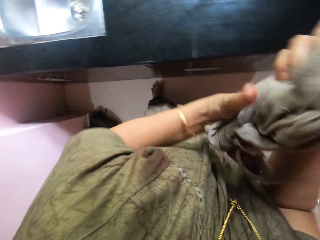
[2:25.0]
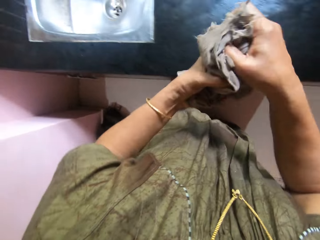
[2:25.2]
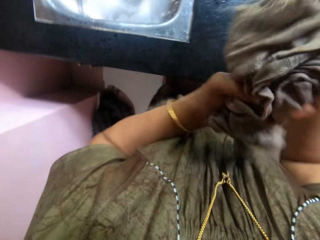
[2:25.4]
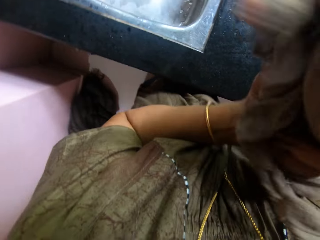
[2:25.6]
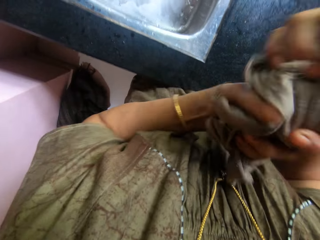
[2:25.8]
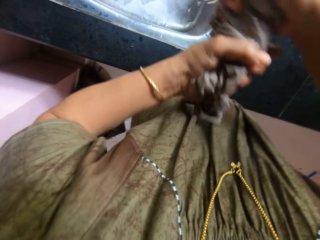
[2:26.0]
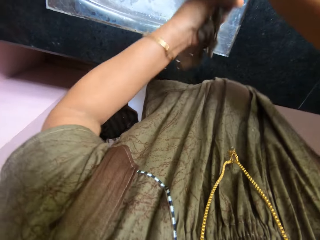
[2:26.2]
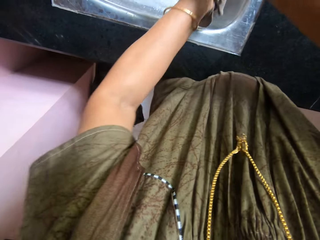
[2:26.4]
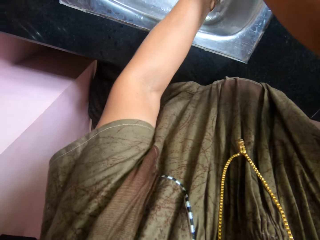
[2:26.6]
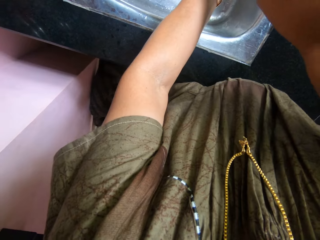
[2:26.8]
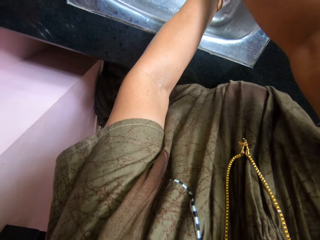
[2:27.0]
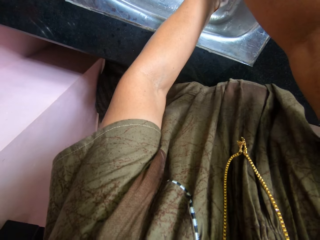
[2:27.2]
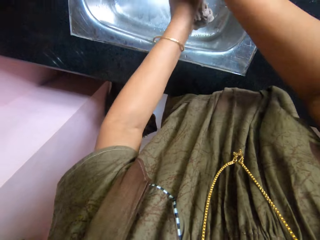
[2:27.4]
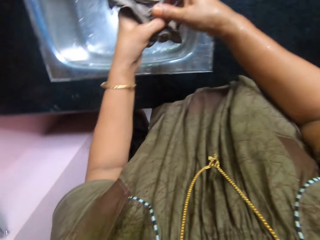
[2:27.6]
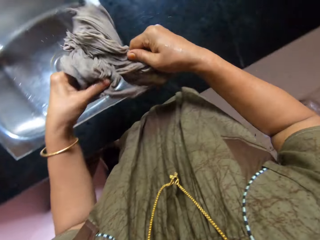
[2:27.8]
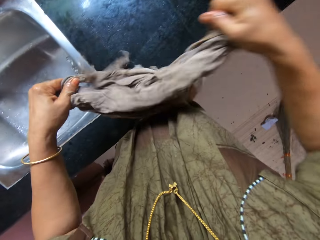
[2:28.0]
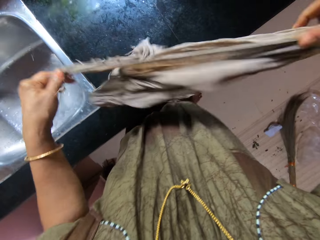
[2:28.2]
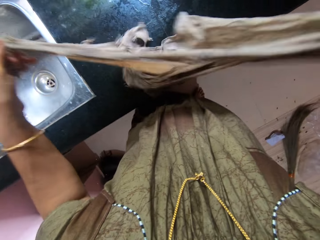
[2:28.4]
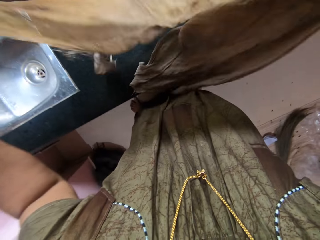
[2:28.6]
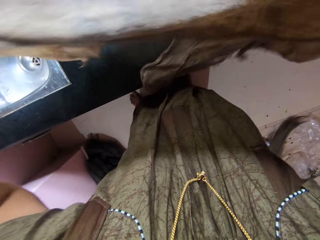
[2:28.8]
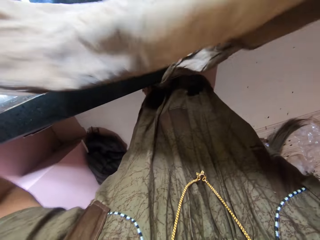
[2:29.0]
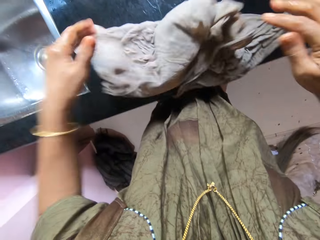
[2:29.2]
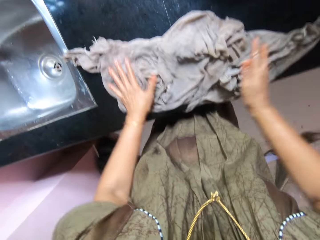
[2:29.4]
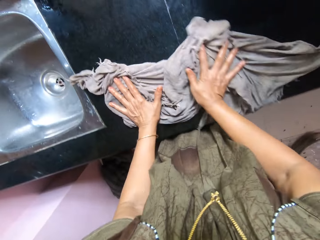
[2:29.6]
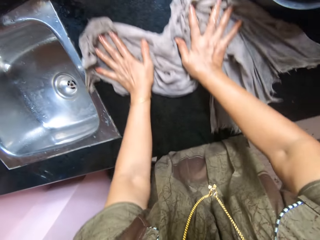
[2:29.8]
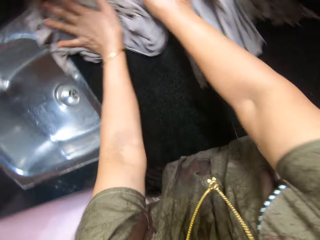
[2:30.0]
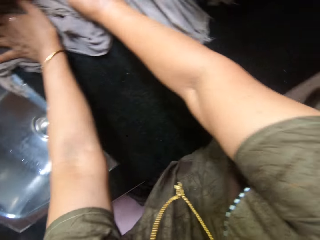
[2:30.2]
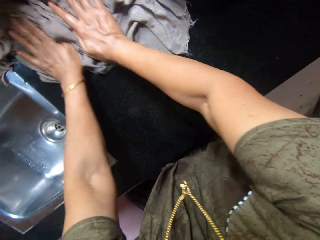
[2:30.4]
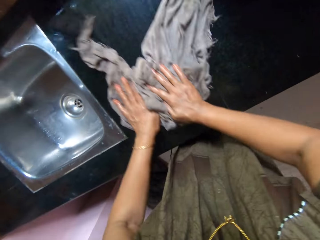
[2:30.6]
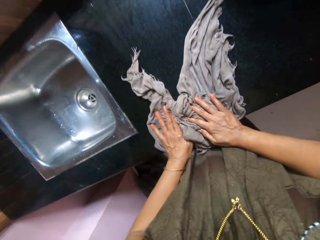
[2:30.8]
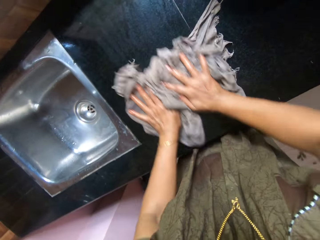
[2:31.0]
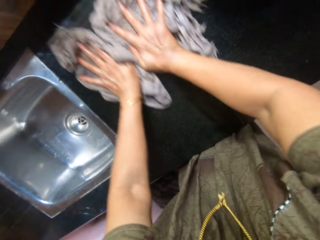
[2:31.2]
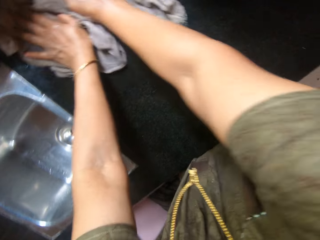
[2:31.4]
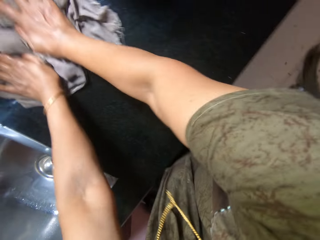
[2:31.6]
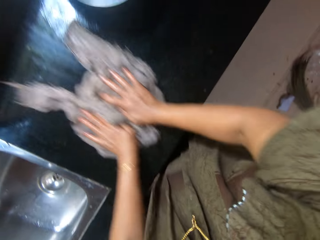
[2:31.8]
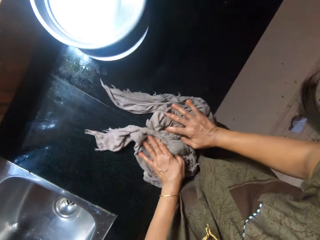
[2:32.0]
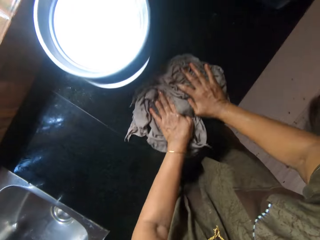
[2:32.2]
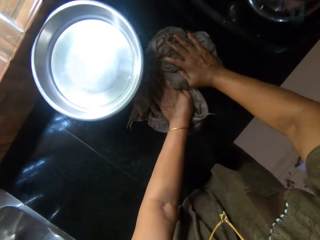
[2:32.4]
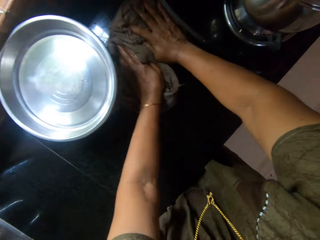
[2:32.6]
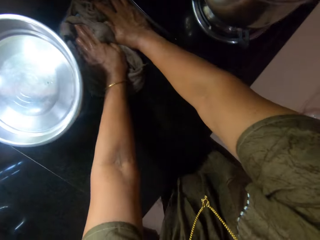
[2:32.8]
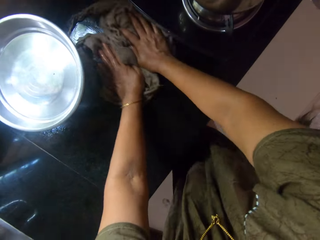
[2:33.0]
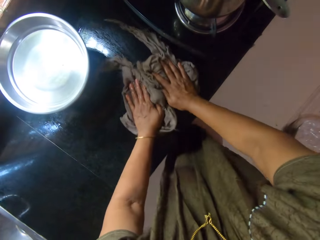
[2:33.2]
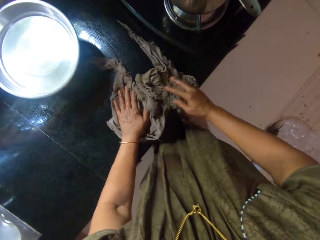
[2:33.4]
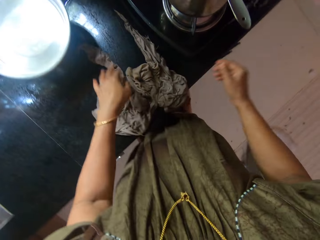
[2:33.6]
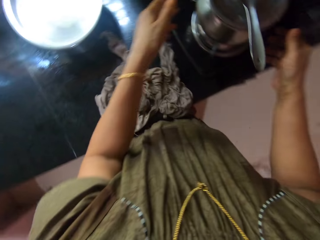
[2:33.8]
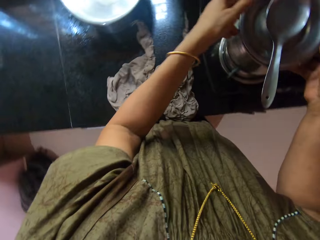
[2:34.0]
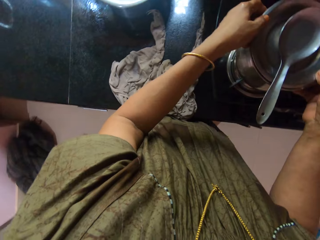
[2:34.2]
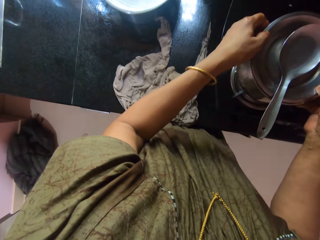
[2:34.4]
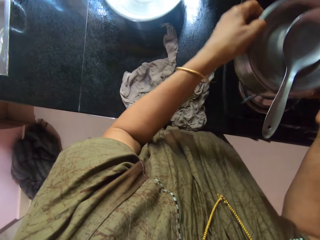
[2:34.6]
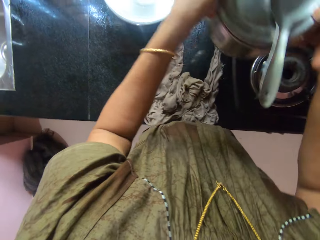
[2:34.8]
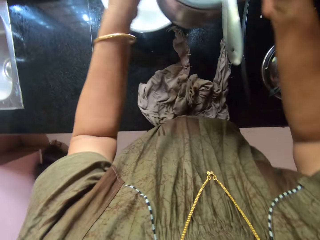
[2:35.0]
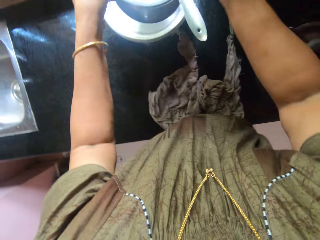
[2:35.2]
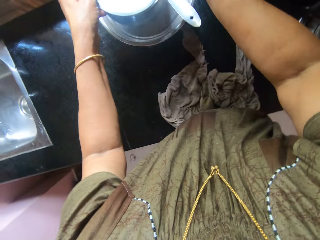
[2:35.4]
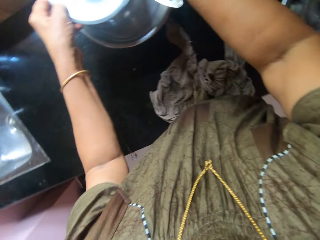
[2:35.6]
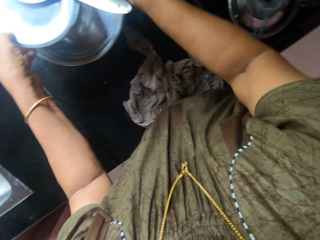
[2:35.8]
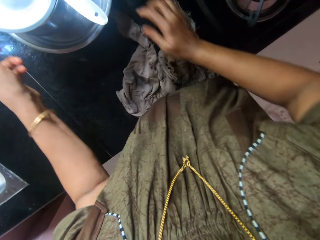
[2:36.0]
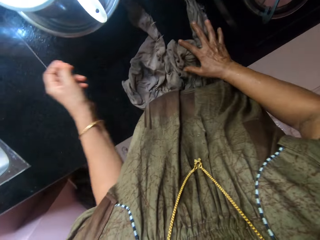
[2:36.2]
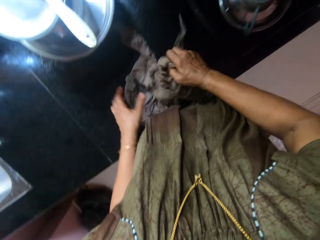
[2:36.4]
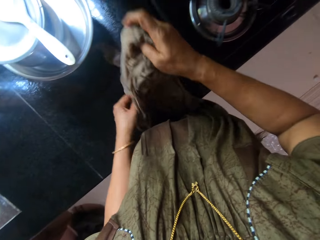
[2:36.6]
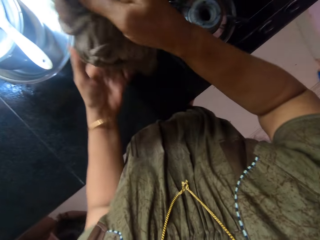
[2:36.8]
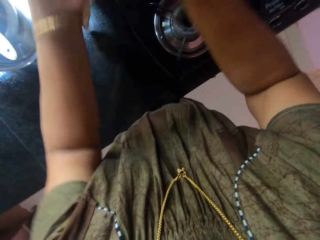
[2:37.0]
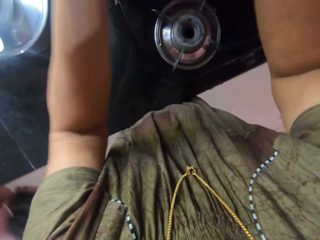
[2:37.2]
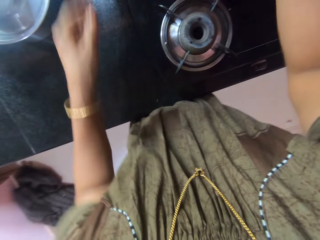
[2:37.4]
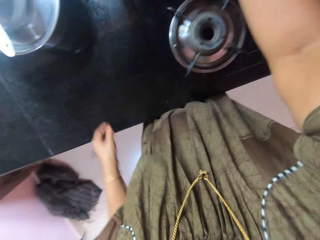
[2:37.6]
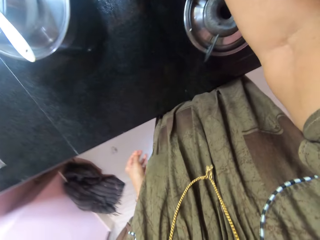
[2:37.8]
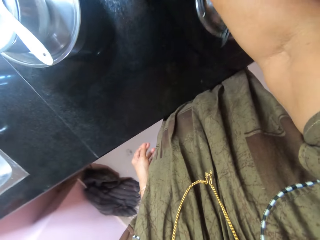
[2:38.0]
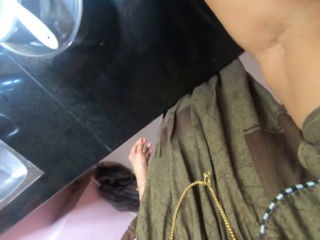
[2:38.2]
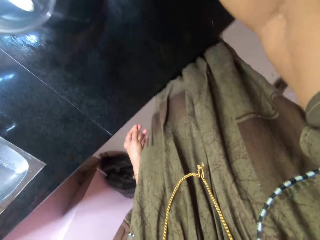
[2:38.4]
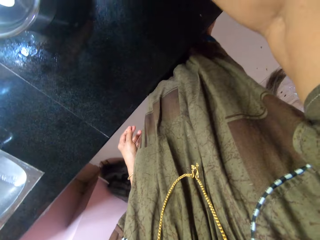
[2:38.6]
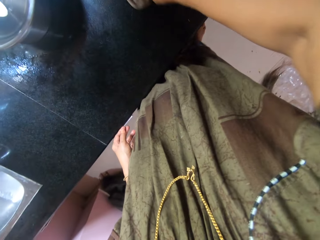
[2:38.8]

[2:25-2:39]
The camera wearer squeezes the wet cloth in the kitchen sink. He straightens the piece of cloth, lifts the piece of cloth and puts the piece of cloth on the sink area. He spreads the cloth on the kitchen cabinet and cleans the kitchen cabinet with the wet cloth in his two hands. He lifts the pot. He carries the pot on the kitchen cabinet with his two hands and drops the pot on the metal tray on a pot. He picks up the wet cloth from the kitchen cabinet. He wipes the cooker.

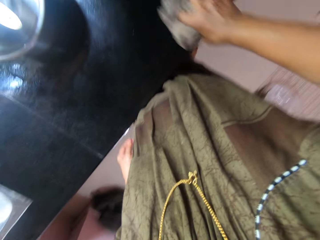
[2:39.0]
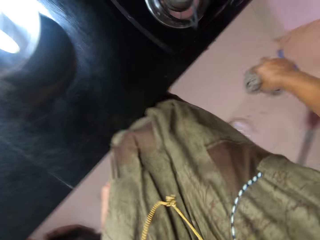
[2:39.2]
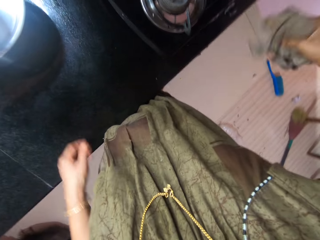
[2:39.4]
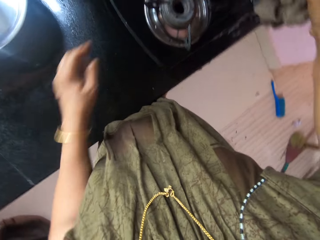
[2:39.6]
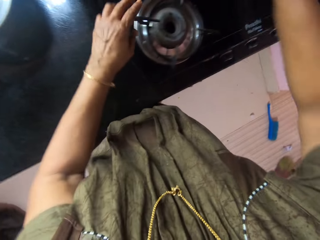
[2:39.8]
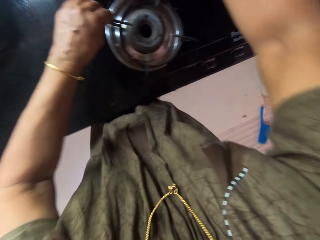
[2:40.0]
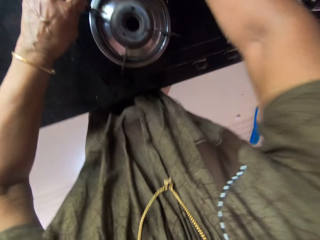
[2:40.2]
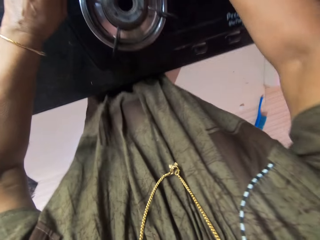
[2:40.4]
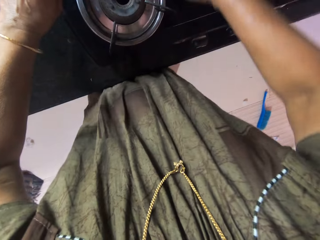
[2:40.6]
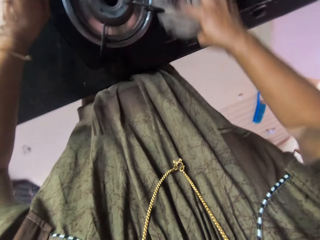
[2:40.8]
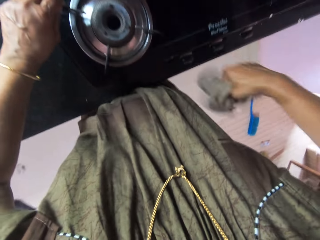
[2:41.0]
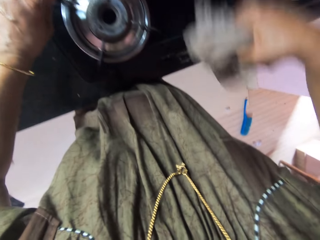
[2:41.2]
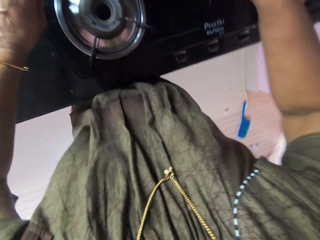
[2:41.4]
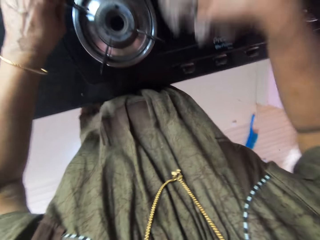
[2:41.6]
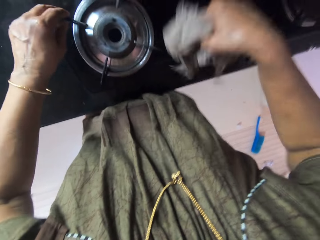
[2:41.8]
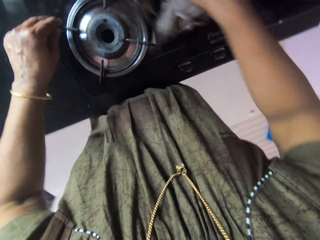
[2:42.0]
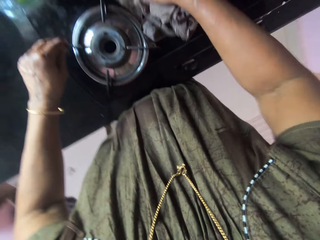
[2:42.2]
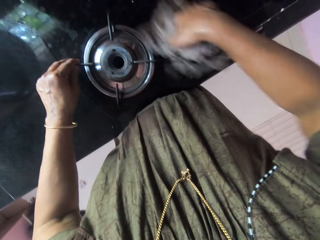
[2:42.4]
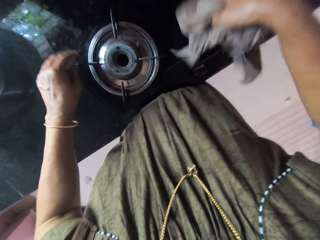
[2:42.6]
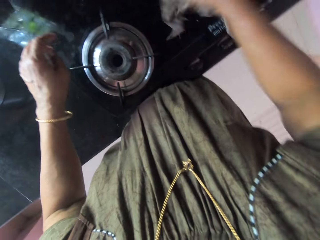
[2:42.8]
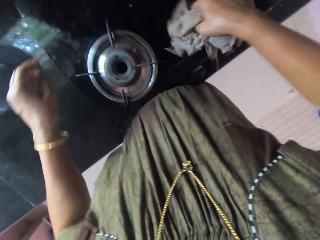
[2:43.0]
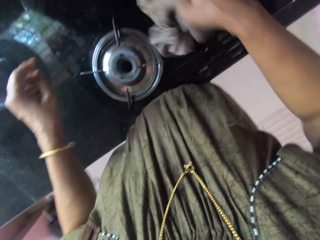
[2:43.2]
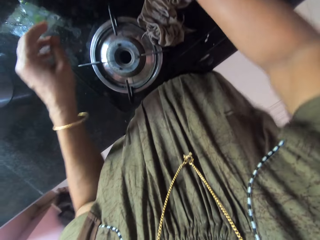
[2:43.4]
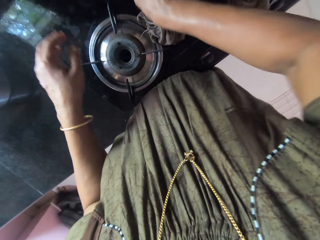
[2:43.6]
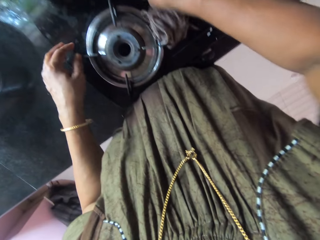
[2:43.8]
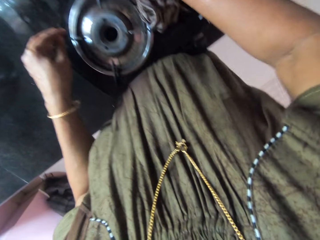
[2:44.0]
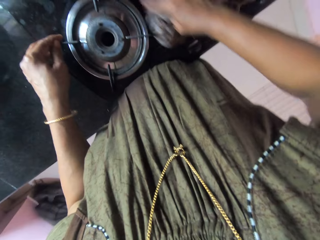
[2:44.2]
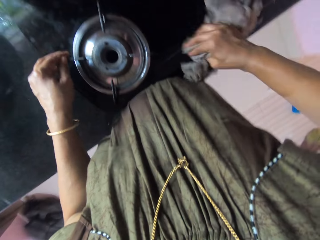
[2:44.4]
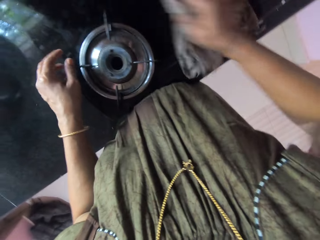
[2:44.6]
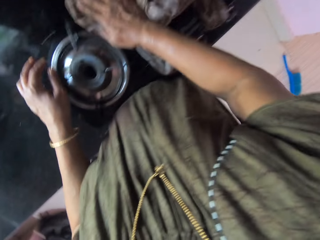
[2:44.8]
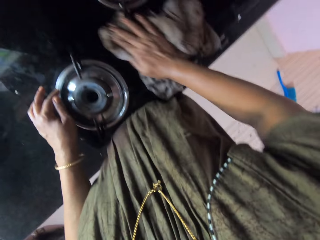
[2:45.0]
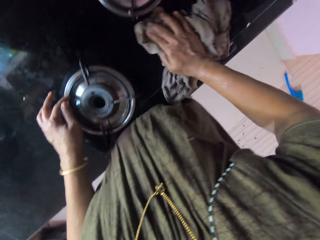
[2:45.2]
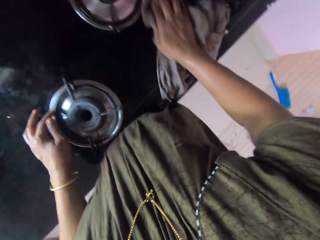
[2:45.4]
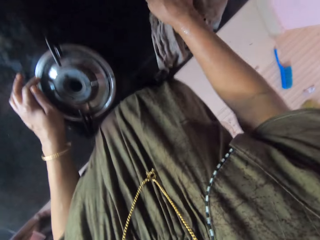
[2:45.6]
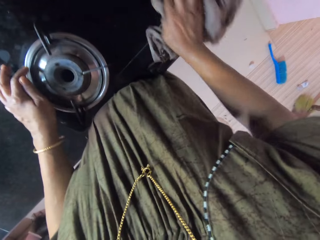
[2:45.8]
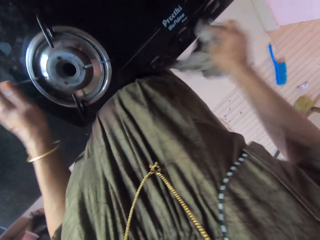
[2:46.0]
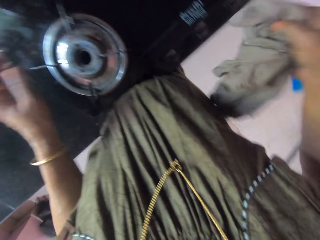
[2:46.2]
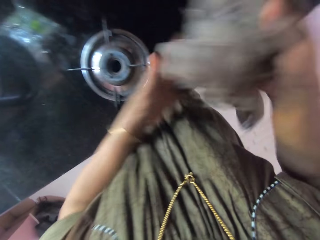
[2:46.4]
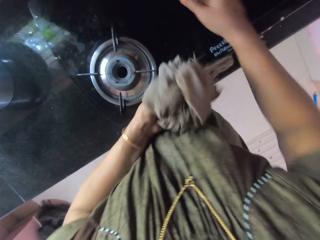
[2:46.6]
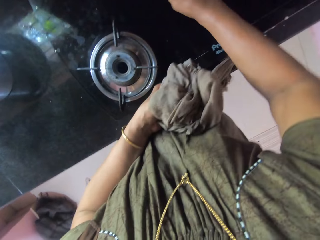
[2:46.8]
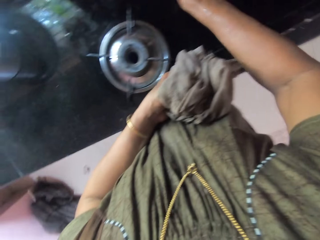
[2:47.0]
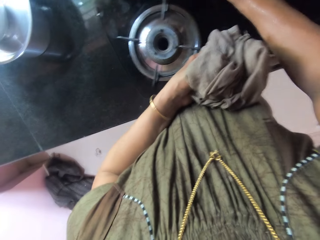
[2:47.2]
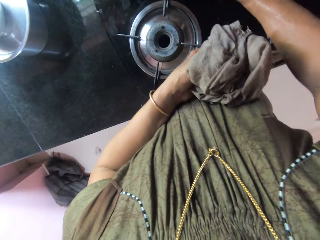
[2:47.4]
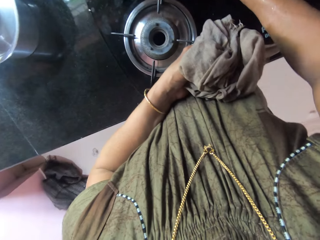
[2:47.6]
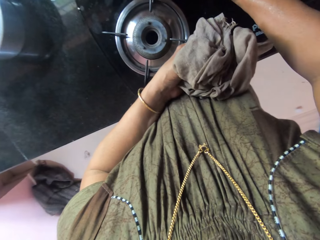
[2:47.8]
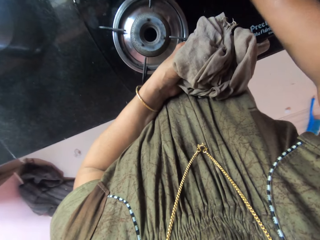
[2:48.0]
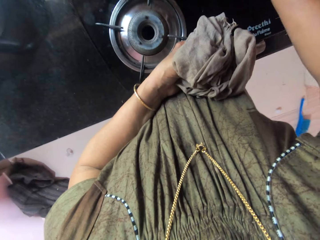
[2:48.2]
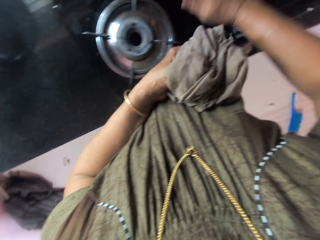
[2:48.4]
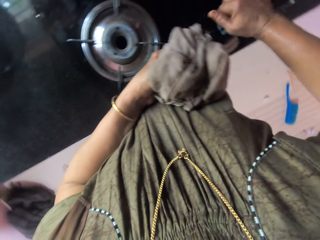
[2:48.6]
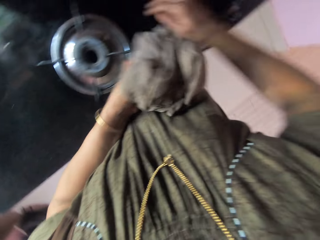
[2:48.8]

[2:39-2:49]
The camera wearer touches the burner. He cleans the electric cooker with the wet cloth in his right hand. He touches the burner. He passes the piece of cloth to the left hand. He wipes the cooker with the hand.
